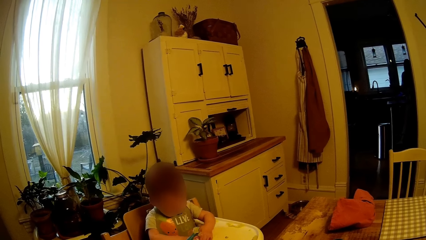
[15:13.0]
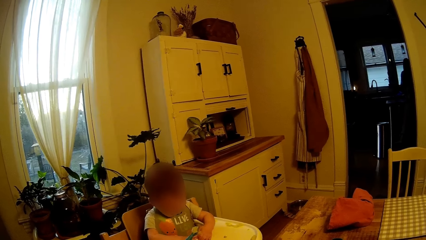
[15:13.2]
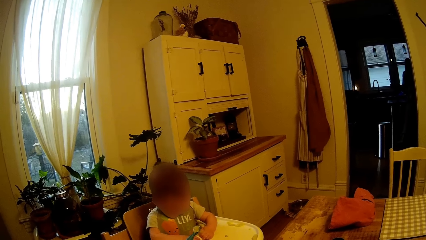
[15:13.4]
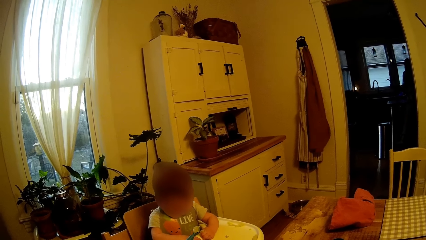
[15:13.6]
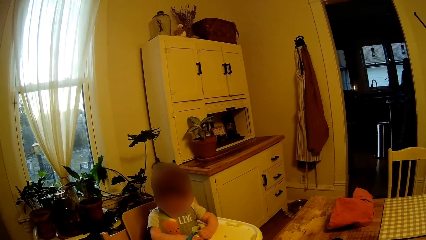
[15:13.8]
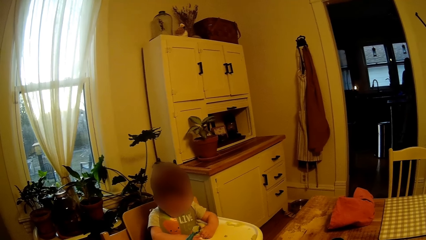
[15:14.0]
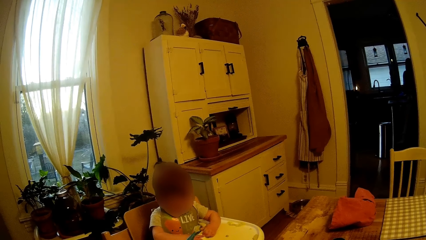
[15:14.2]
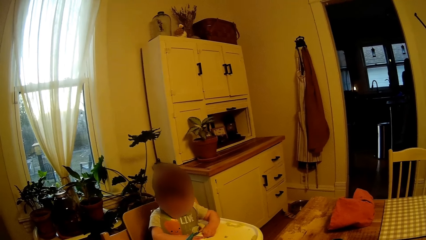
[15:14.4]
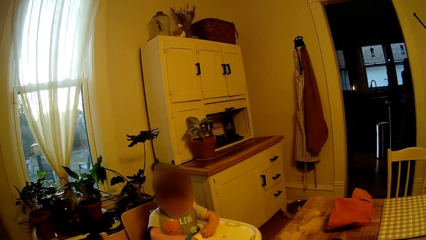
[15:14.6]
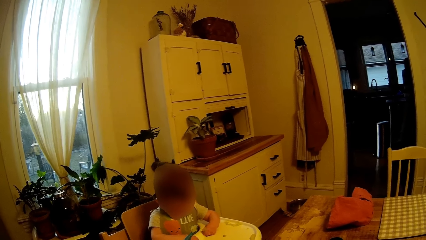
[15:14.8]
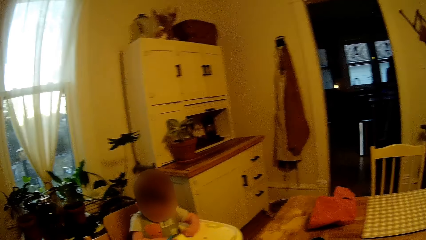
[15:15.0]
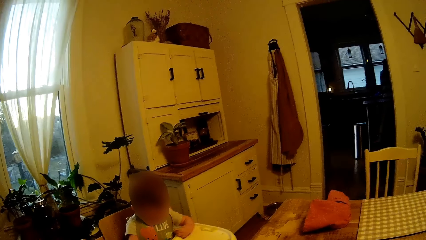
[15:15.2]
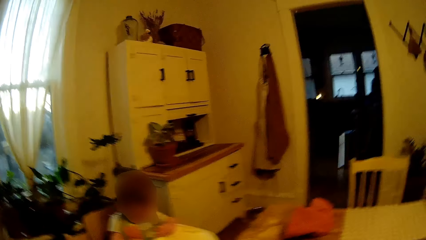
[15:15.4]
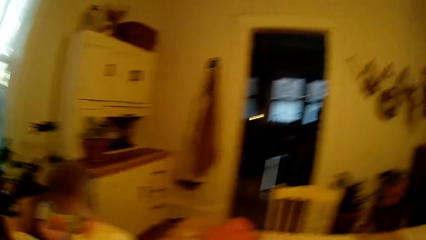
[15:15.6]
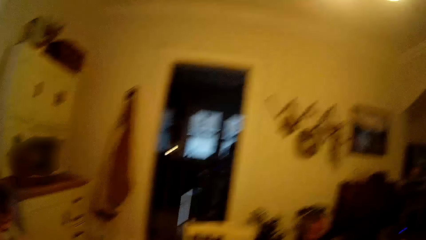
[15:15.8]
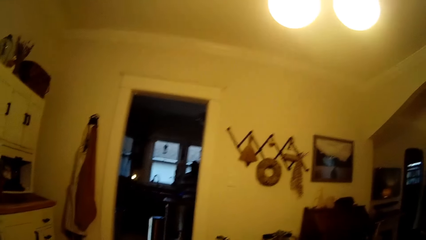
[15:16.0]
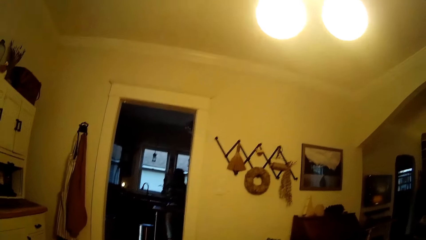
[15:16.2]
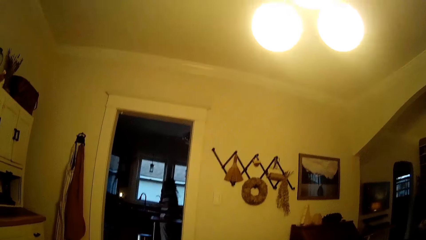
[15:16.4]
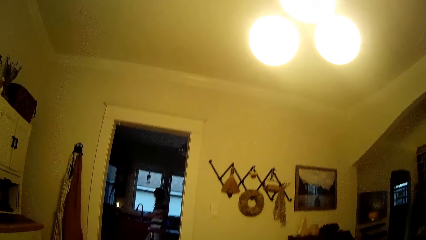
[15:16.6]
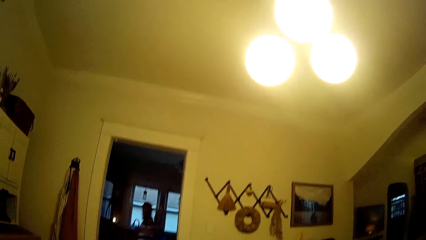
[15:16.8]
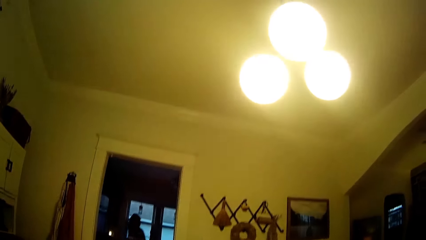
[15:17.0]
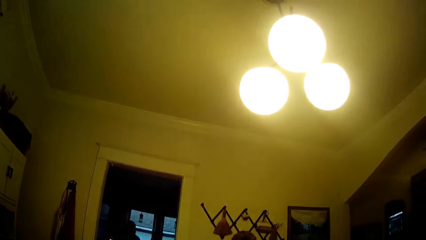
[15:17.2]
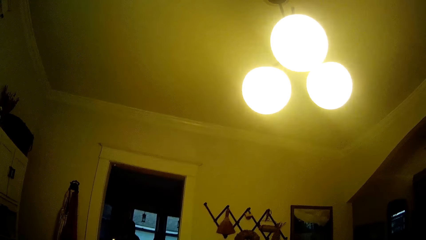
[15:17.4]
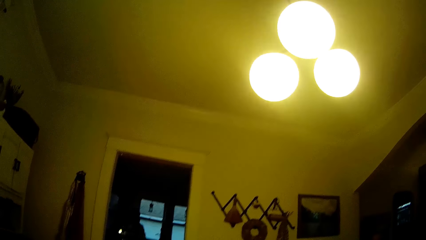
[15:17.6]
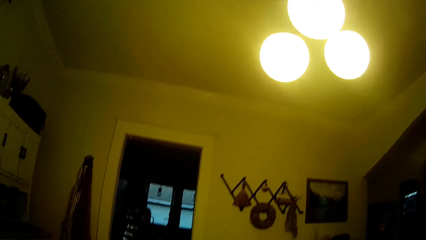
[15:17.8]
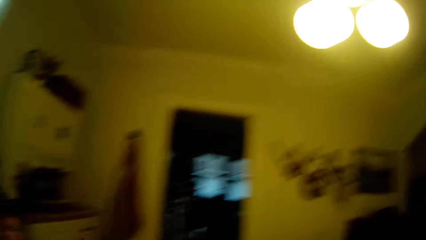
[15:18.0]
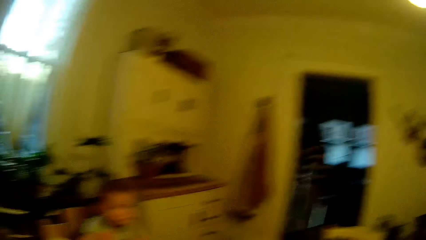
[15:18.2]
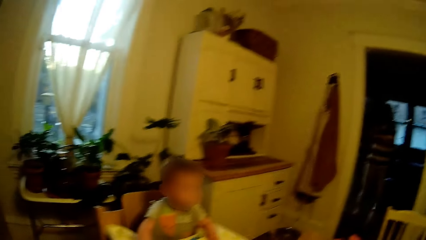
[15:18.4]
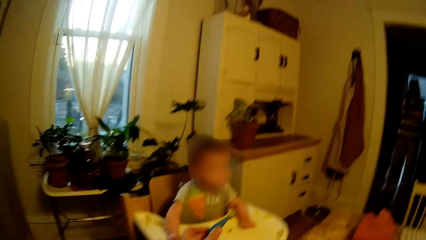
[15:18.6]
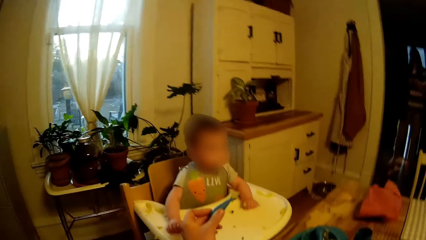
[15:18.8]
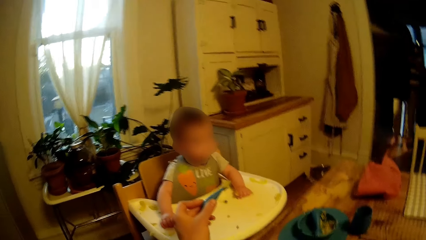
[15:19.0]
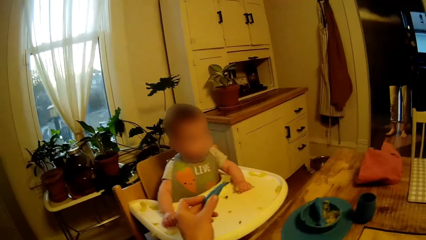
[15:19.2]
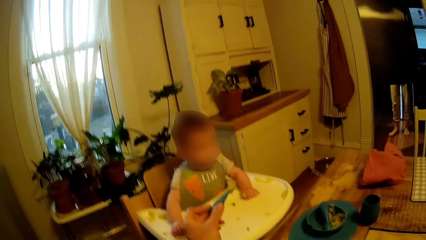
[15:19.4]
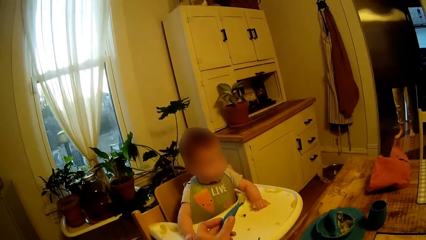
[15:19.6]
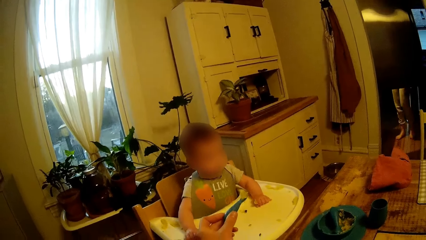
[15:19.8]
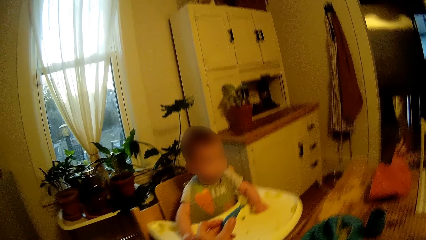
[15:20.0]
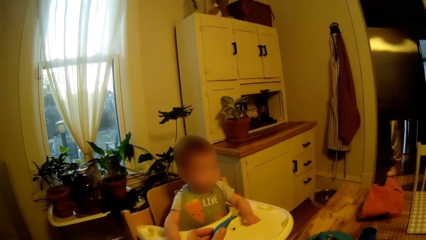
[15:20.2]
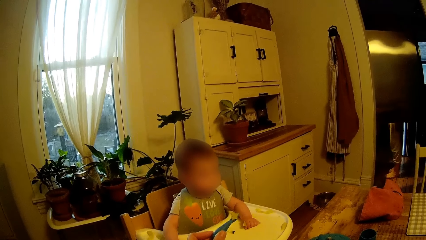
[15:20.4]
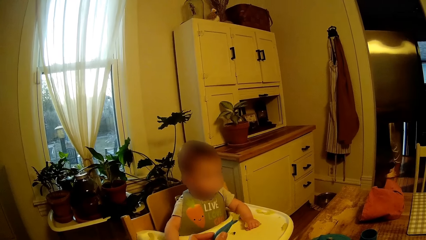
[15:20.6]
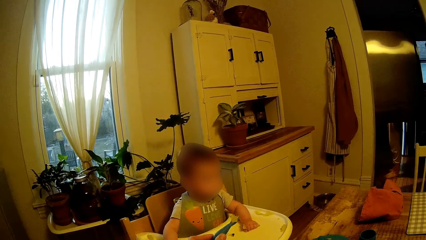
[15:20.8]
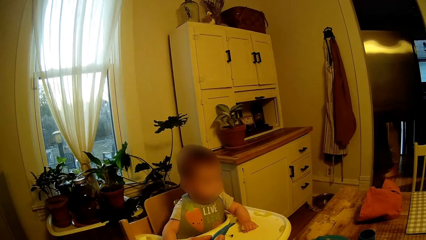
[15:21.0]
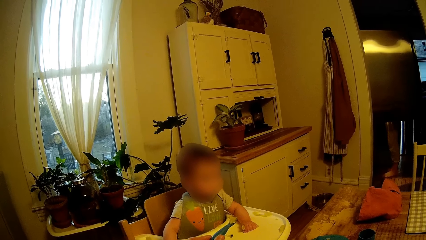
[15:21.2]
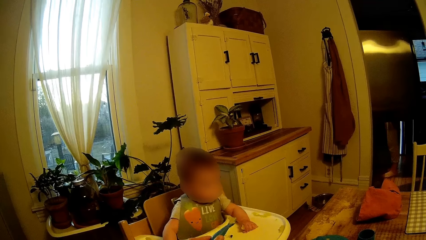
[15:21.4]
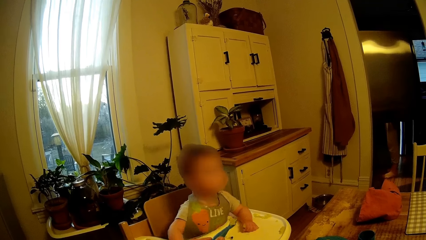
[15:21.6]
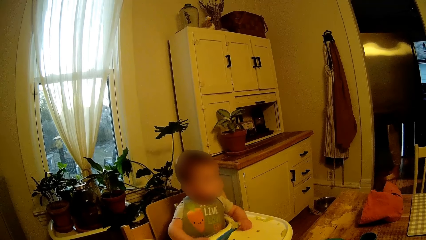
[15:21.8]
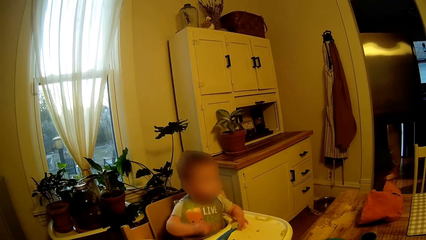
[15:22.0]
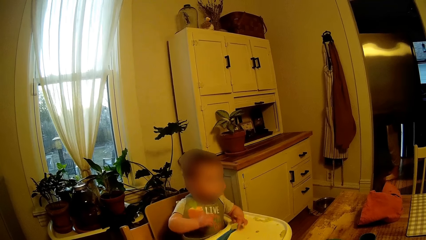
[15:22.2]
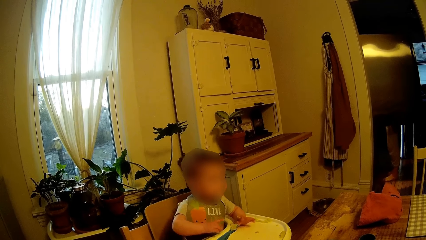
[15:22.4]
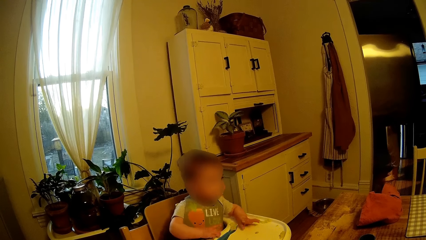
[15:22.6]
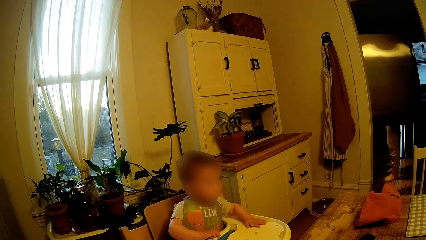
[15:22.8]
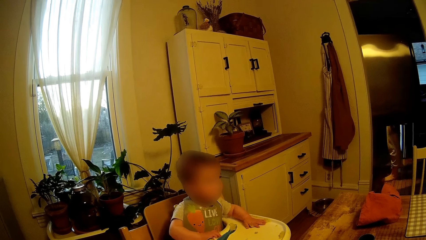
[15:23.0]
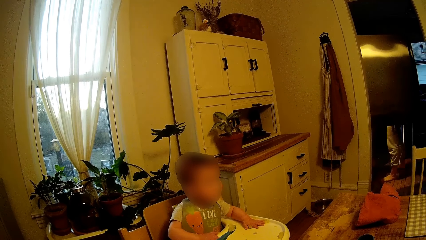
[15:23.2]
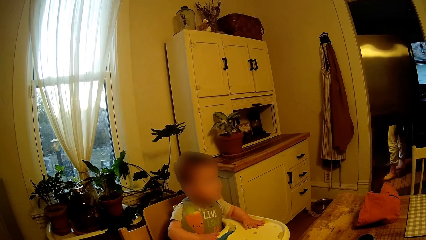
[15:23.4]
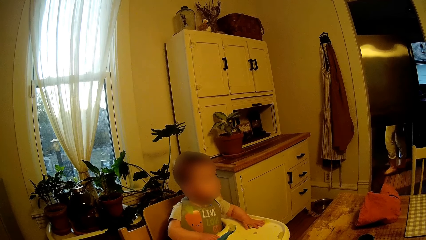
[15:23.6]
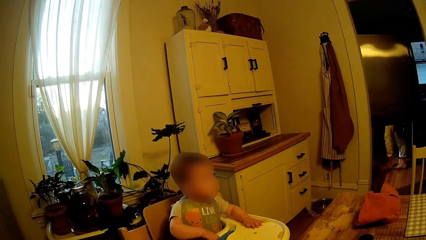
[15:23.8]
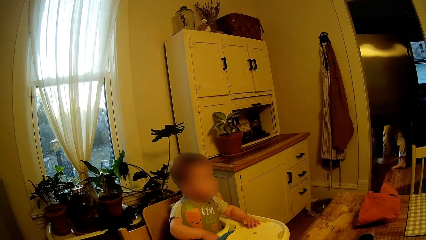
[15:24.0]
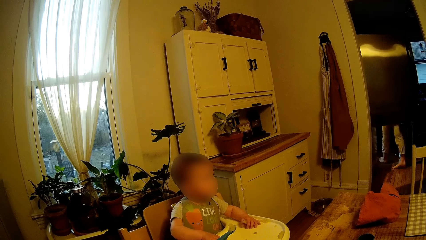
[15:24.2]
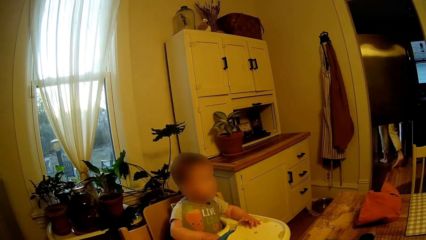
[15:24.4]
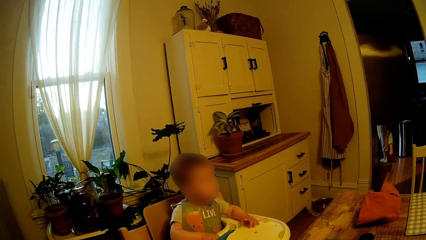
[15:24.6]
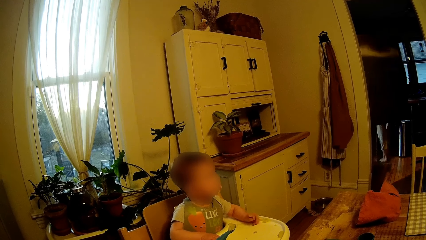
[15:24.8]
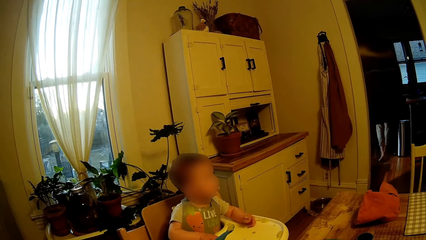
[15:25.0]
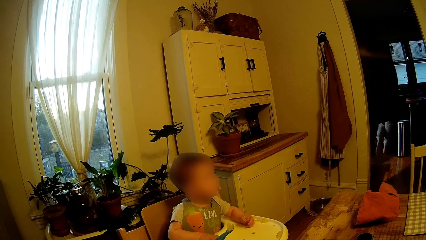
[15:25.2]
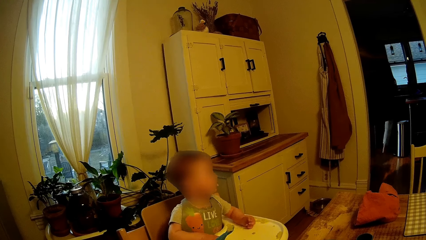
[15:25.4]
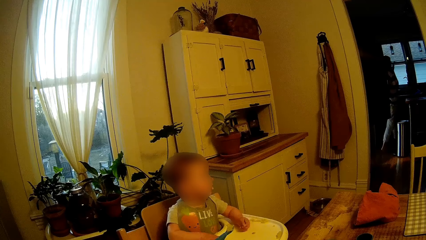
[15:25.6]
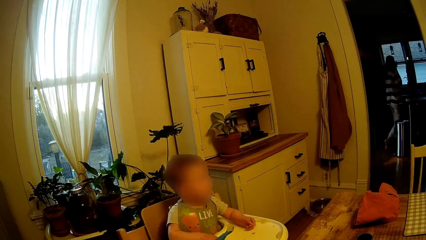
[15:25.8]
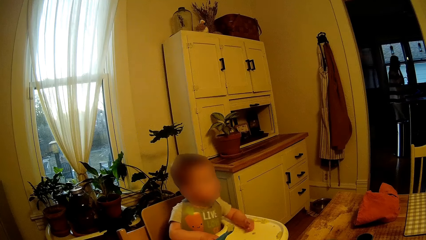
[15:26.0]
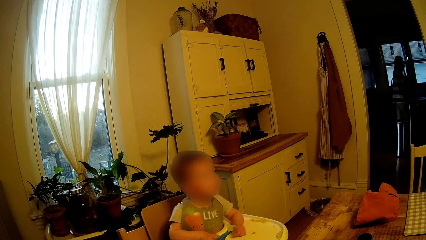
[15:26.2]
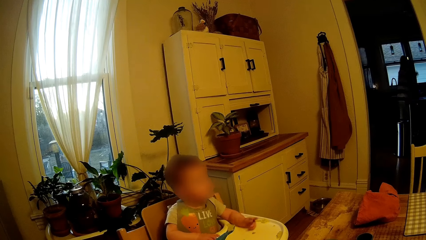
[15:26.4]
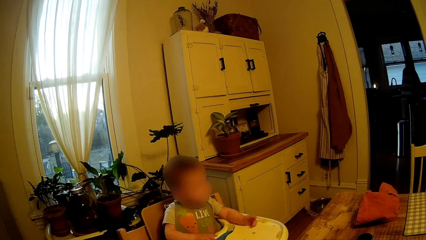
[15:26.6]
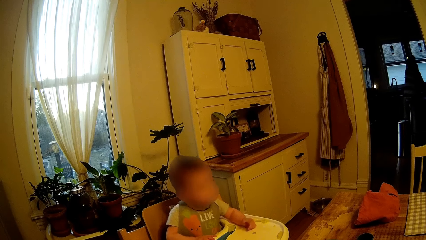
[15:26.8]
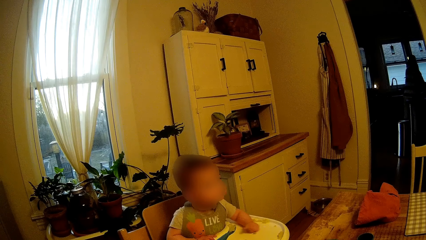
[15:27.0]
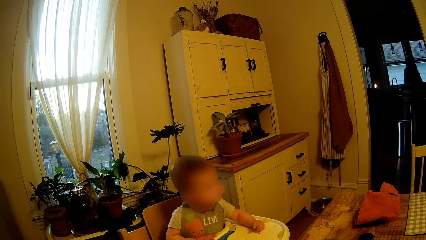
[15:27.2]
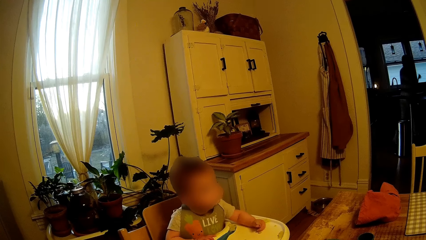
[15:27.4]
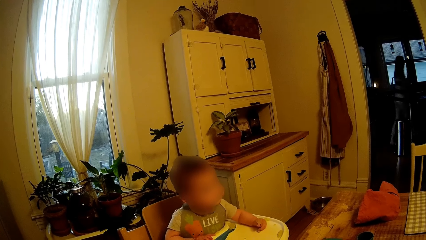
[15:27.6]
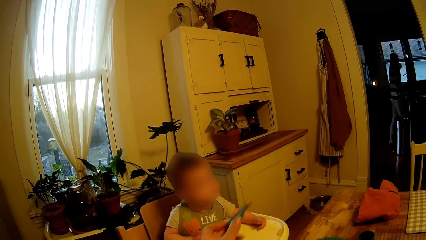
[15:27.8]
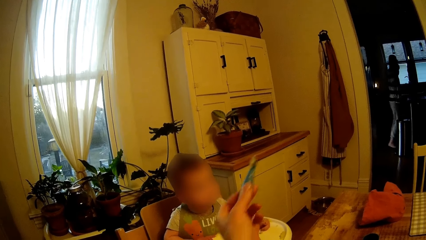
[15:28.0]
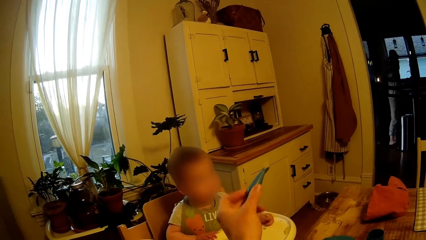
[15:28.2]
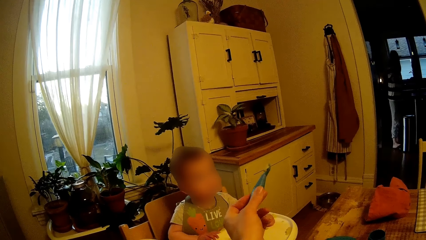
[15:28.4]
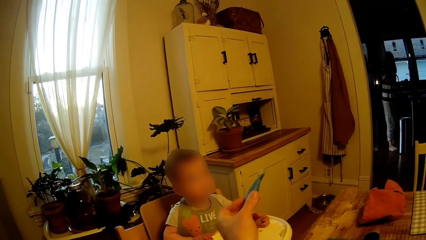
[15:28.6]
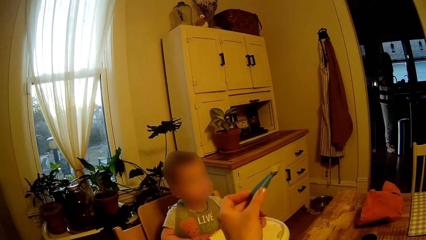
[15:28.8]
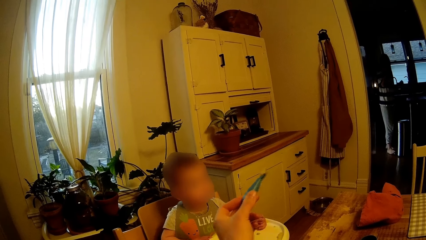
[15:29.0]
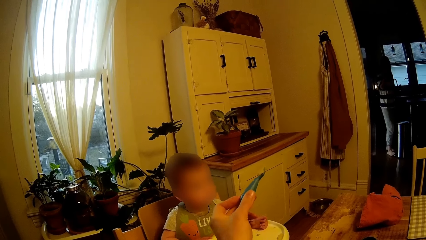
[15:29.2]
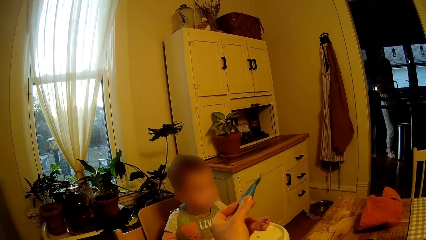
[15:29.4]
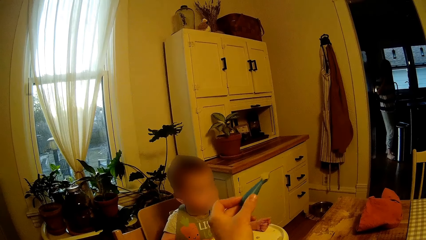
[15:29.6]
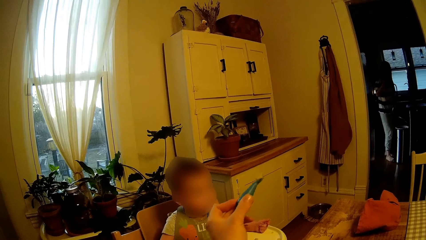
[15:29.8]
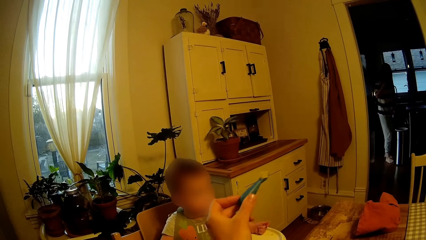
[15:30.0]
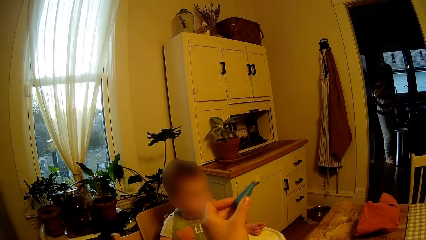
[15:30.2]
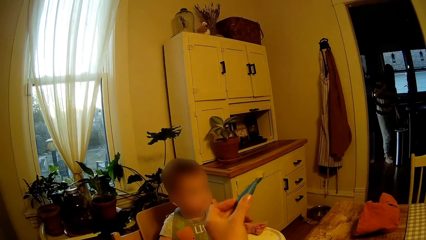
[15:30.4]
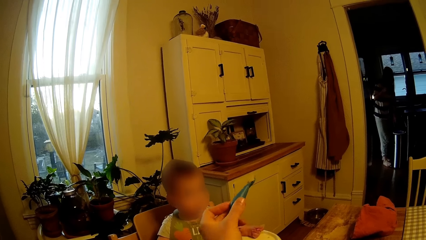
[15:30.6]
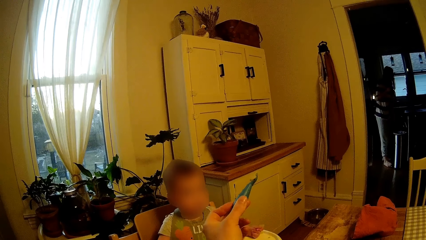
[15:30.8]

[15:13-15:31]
The camera wearer looks up. The woman opens the fridge with her right hand. The camera wearer shakes the spoon in his left hand.
